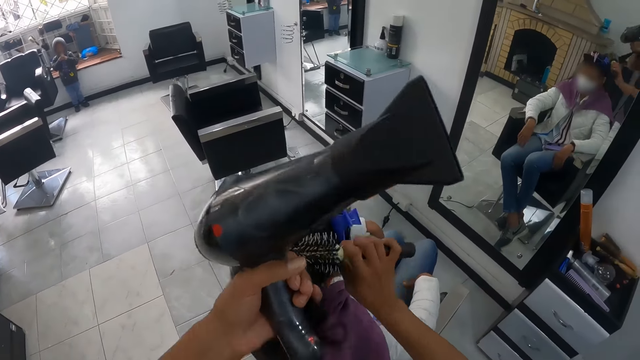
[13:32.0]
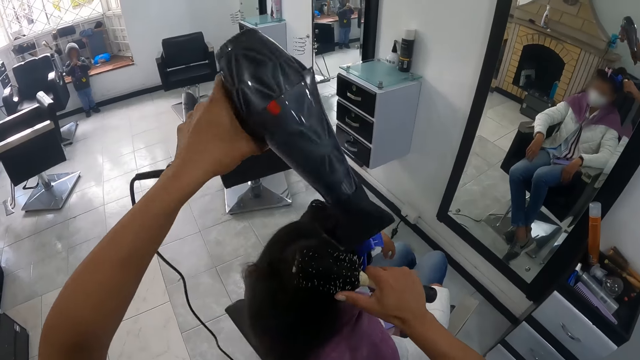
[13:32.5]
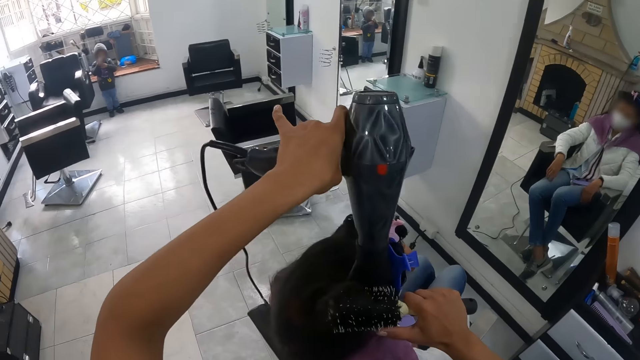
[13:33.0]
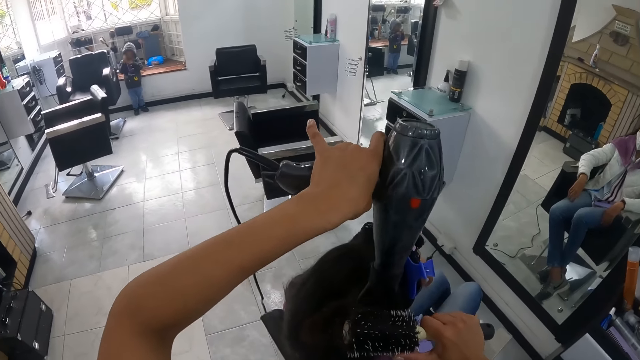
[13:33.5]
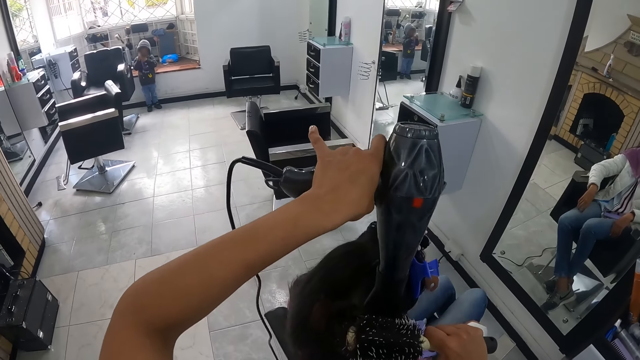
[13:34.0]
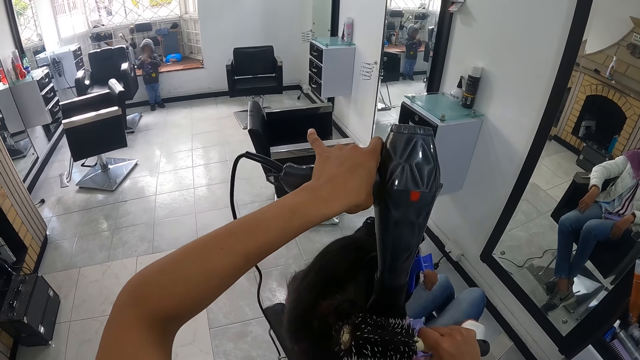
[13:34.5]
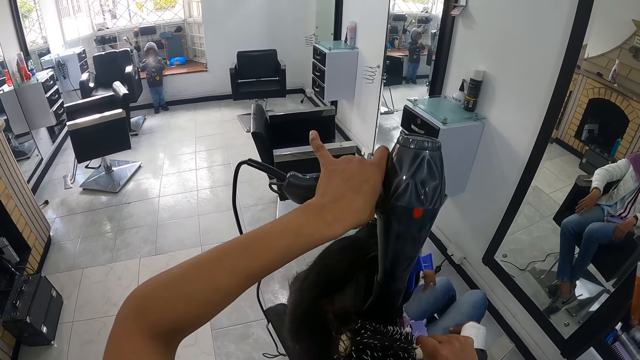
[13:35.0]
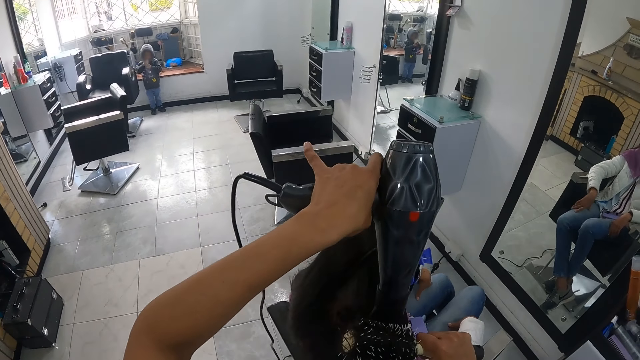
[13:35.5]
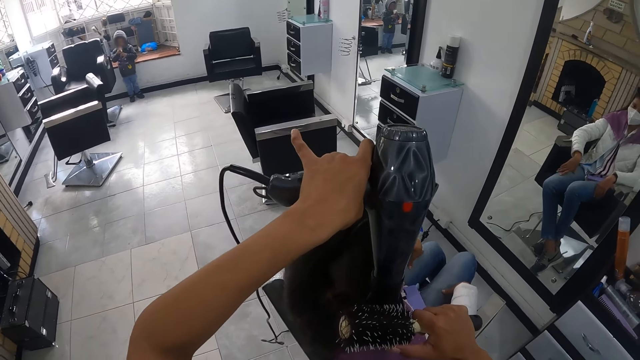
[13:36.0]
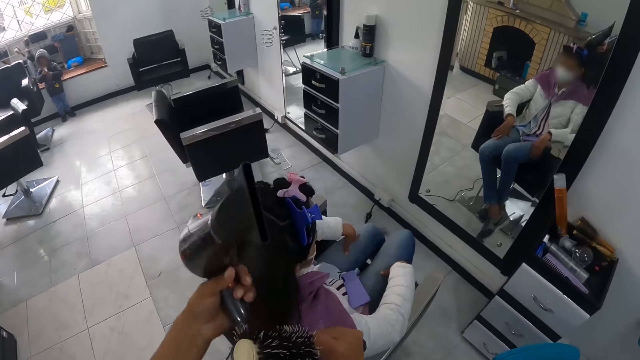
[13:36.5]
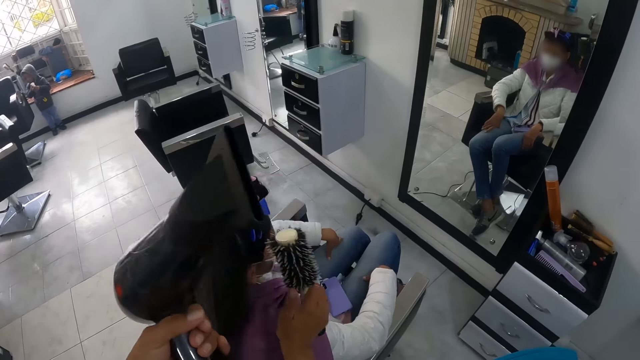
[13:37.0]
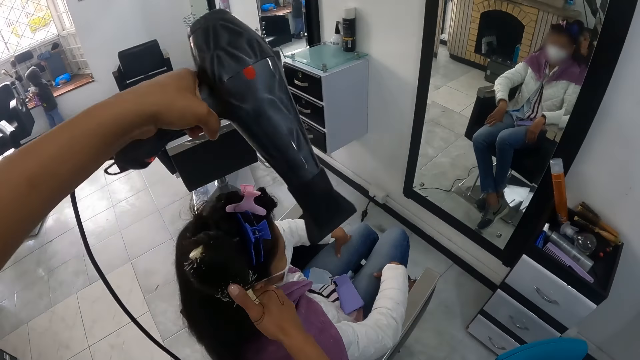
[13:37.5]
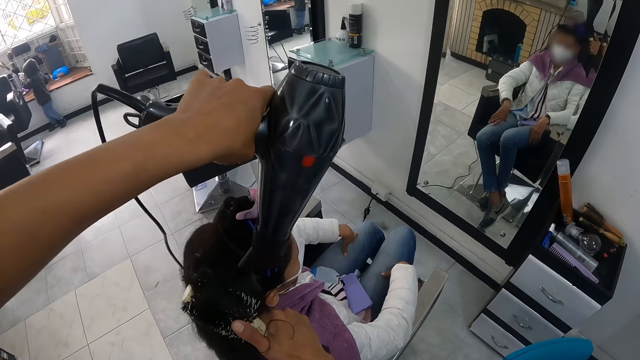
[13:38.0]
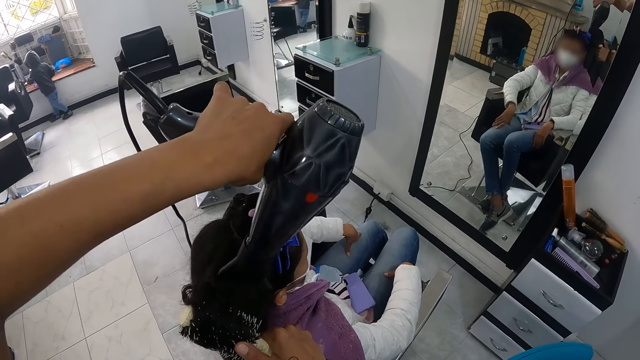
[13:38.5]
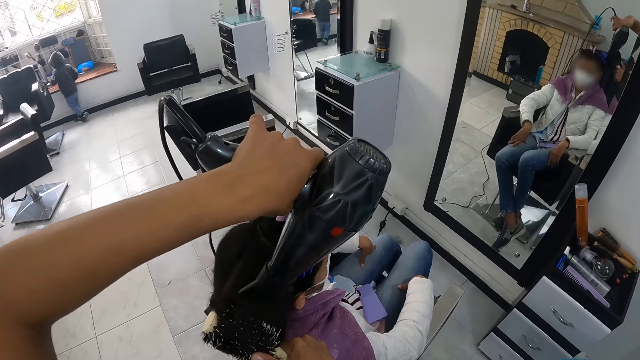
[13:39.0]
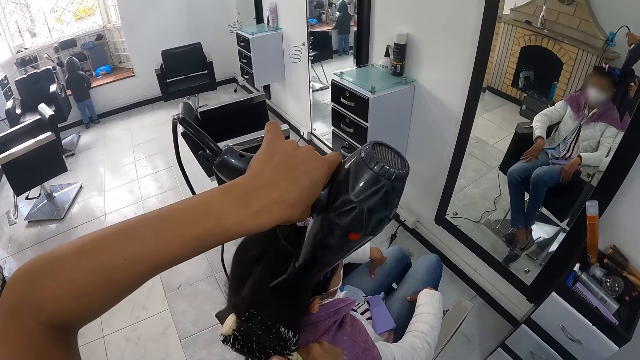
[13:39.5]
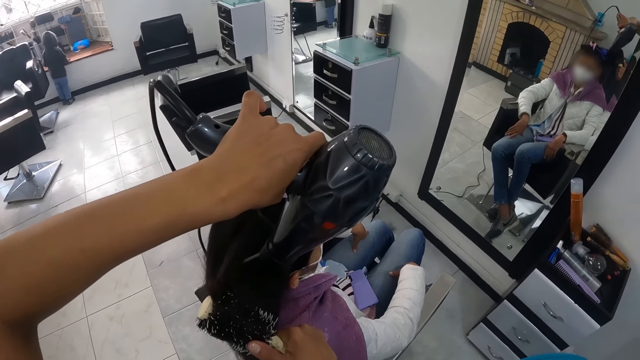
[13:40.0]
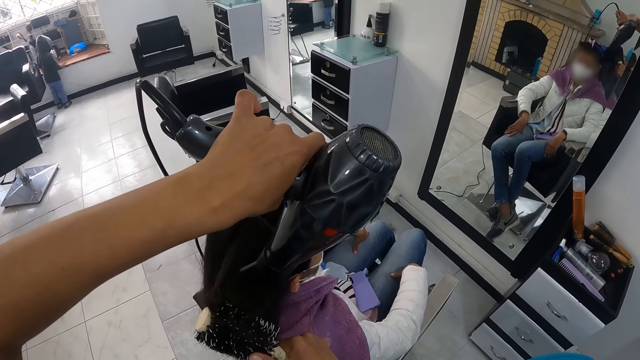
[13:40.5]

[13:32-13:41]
The camera wearer touches a lady's hair with the left hand. They straighten the hair of the lady with a rolling comb brush. They straighten the hair of the lady with a blow dry machine. They touch the lady's hair with the left hand. They straighten the hair of the lady with the rolling comb brush. They straighten the hair of the lady with the blow dry machine.

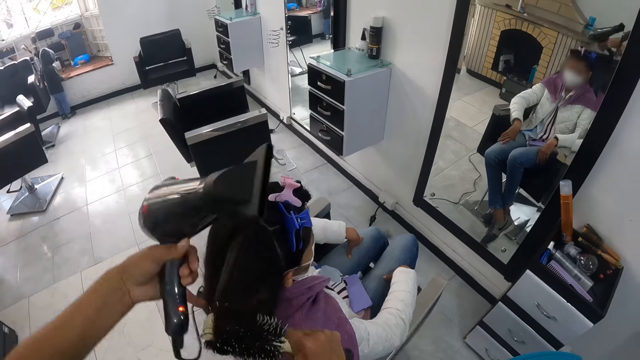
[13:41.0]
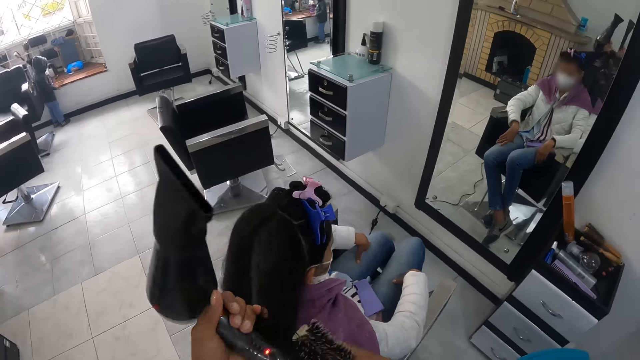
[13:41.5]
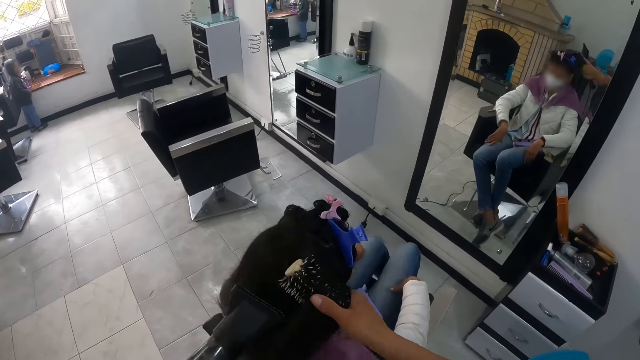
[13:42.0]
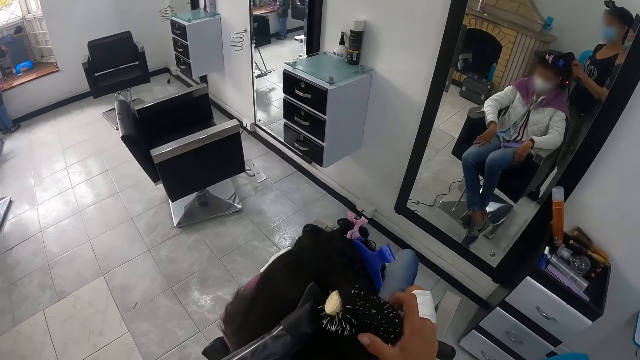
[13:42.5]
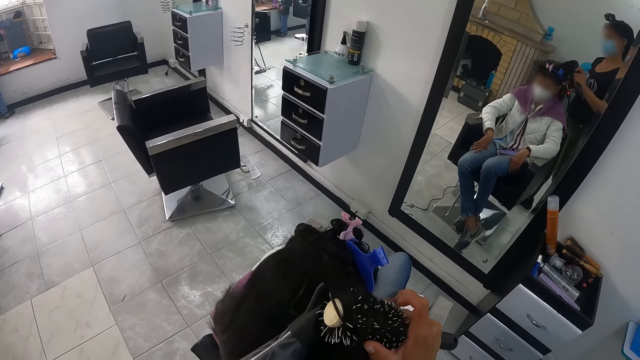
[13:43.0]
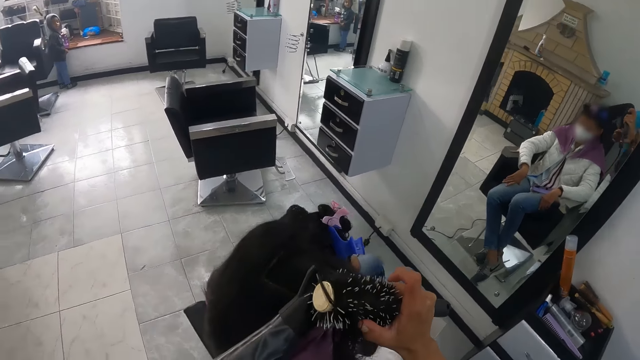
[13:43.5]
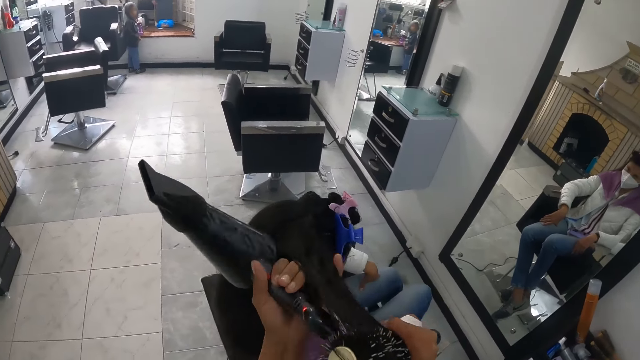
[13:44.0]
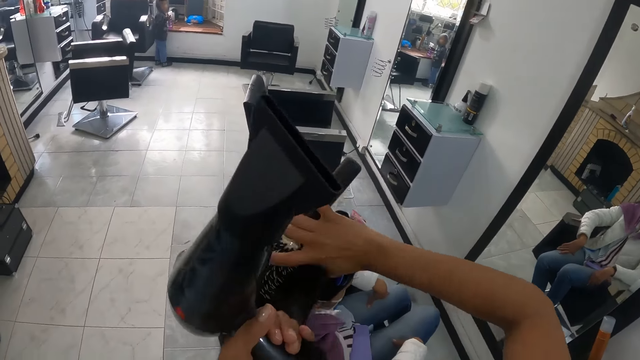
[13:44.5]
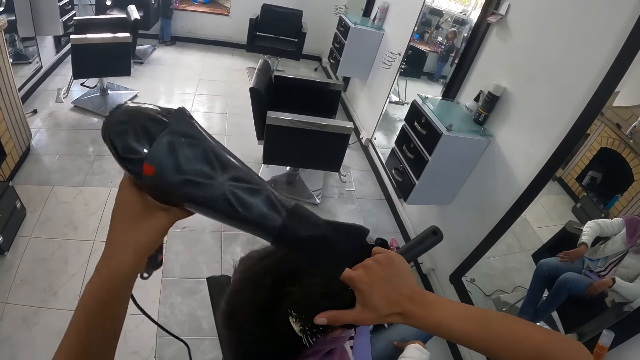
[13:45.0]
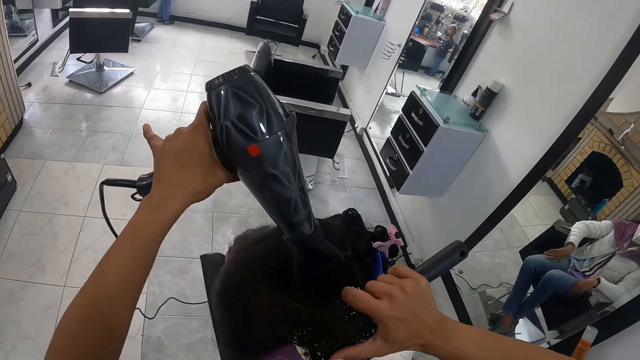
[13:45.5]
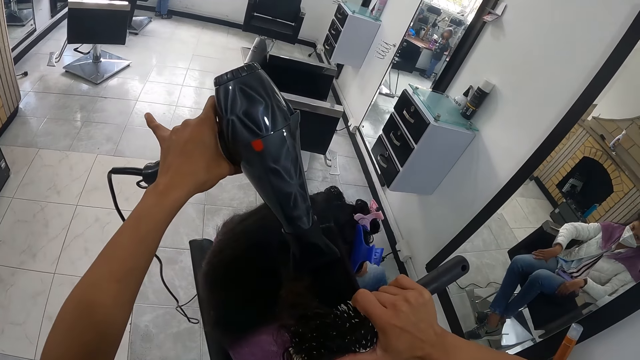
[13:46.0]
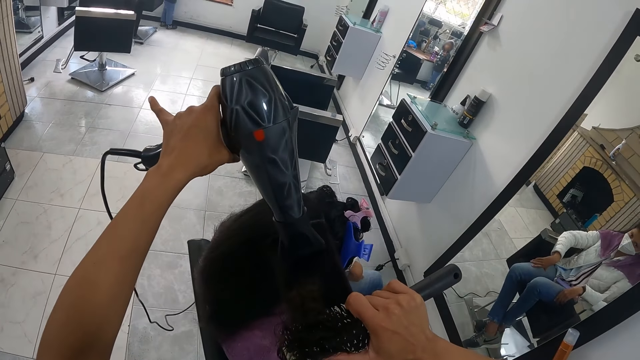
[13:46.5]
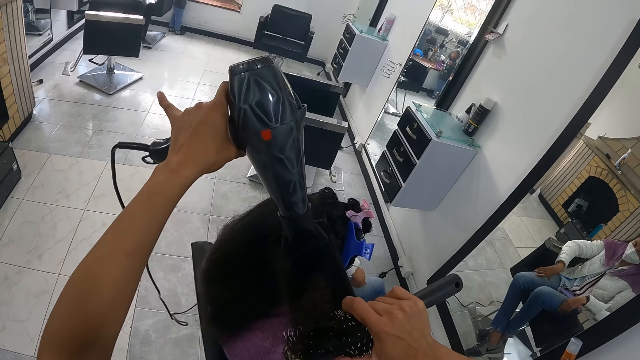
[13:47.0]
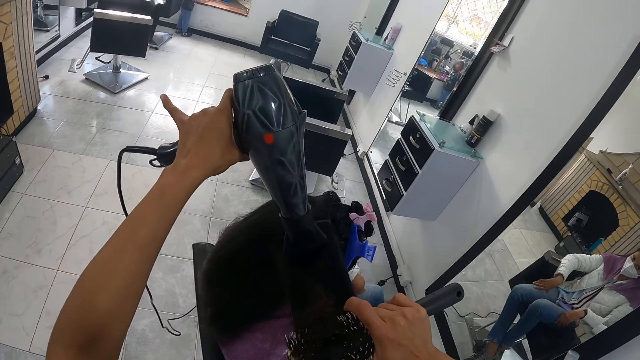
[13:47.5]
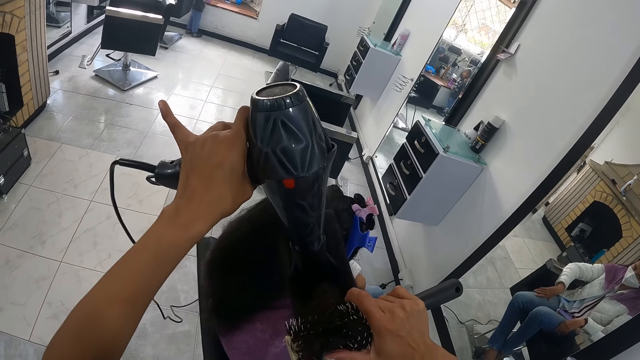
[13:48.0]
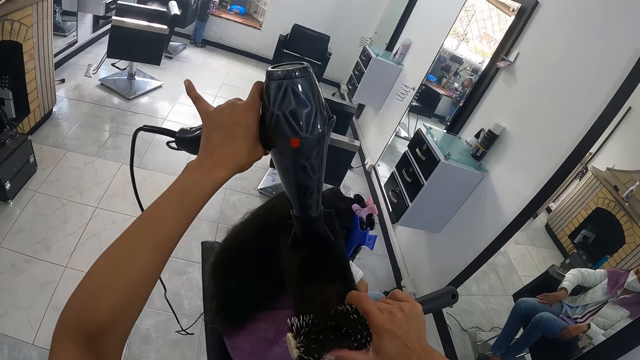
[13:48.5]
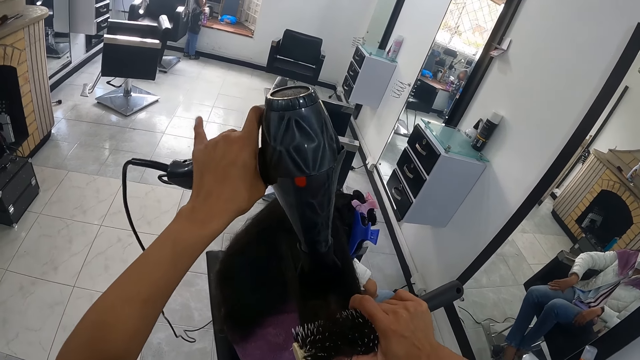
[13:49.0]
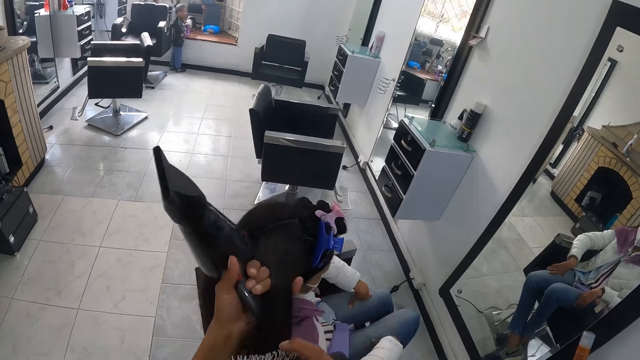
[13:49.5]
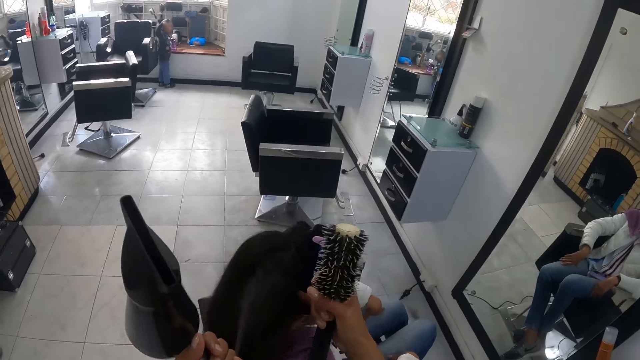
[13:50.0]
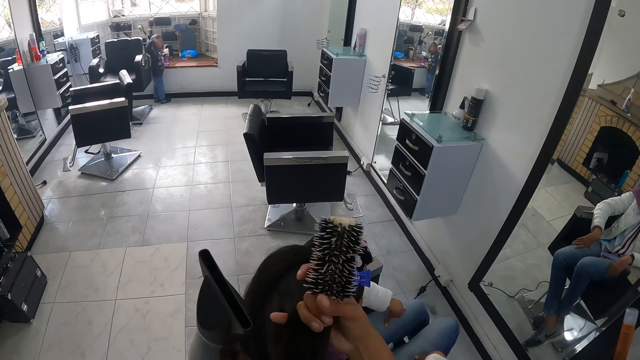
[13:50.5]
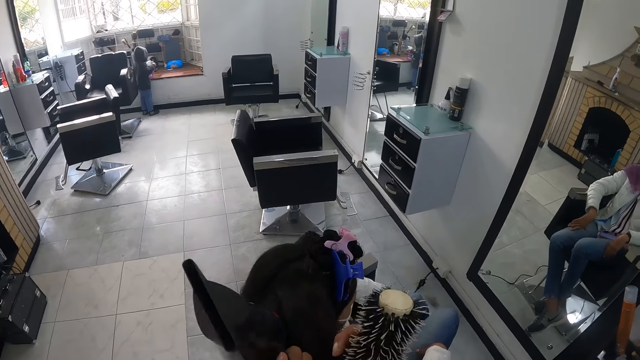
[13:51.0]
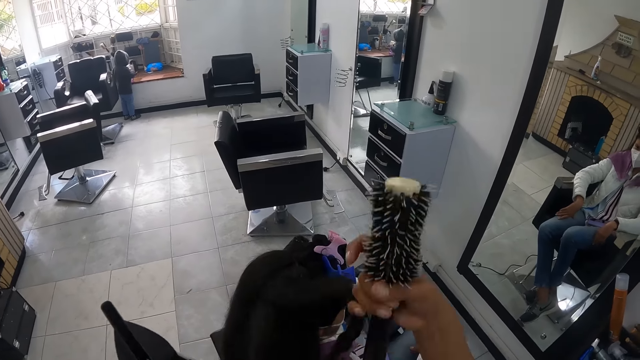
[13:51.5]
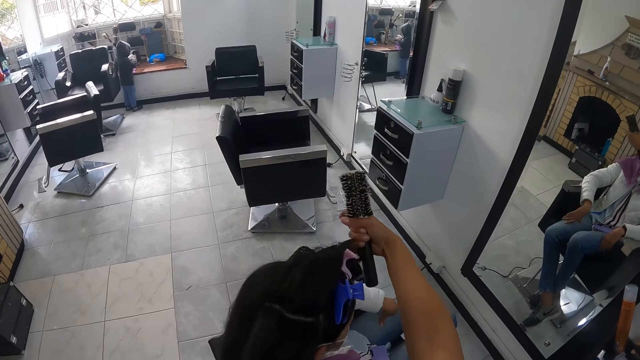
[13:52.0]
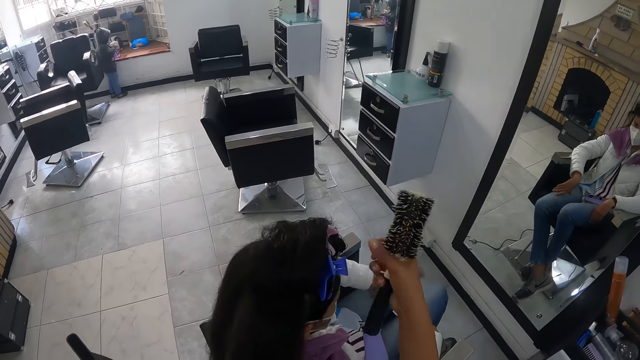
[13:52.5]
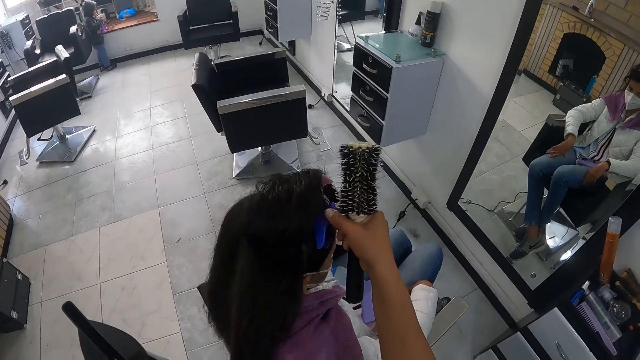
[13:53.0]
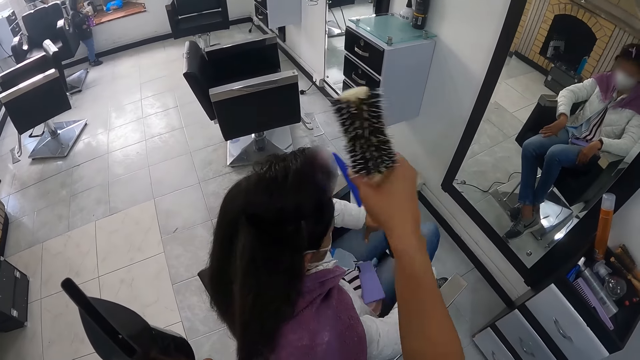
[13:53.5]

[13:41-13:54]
The camera wearer touches a lady's hair with the left hand. She straightens the hair of the lady with a rolling comb brush. She touches the lady's hair with the left hand. She twists the hair with a brush. She blows the hair with a blow dryer. She lifts a part of the lady's hair with her right hand. She removes a hair clip from the lady's hair with her right hand.
